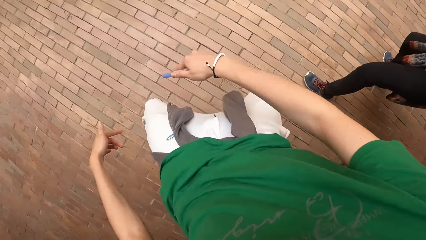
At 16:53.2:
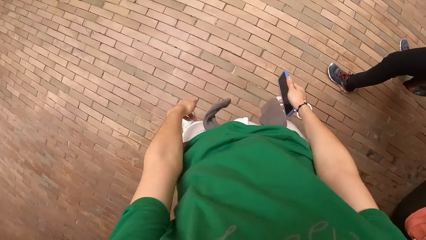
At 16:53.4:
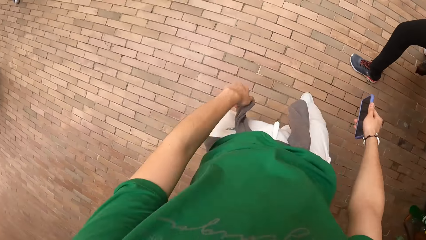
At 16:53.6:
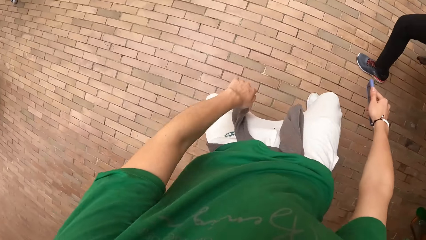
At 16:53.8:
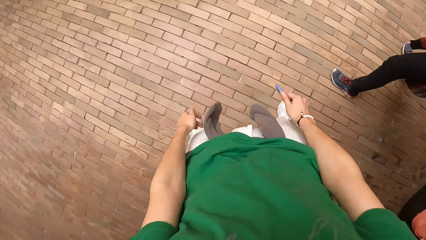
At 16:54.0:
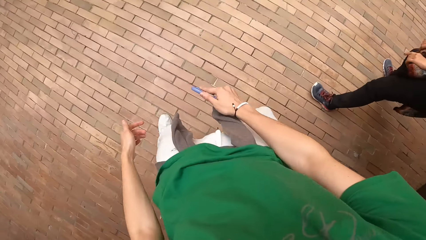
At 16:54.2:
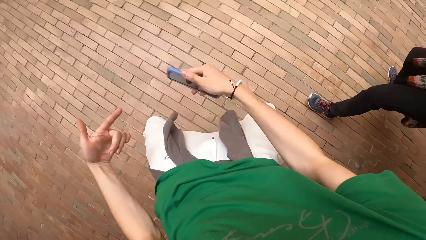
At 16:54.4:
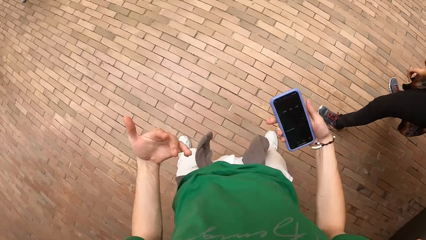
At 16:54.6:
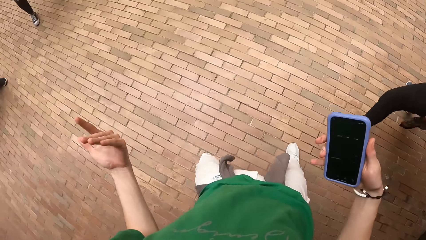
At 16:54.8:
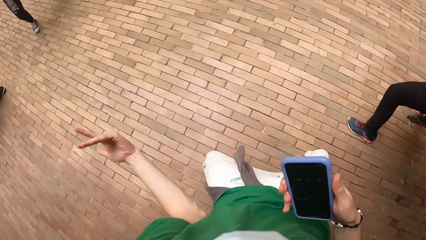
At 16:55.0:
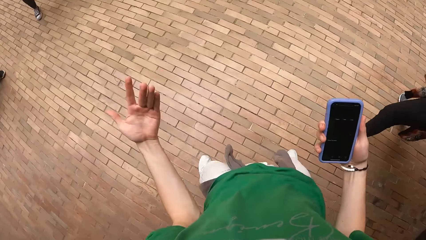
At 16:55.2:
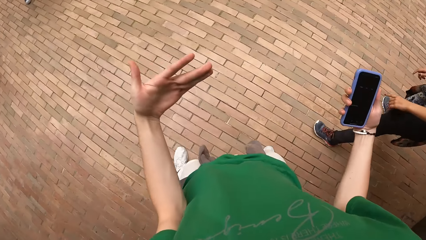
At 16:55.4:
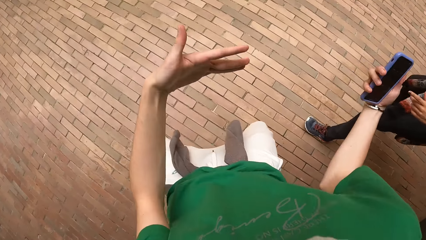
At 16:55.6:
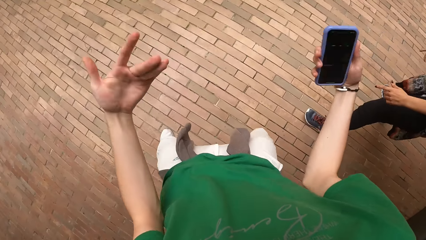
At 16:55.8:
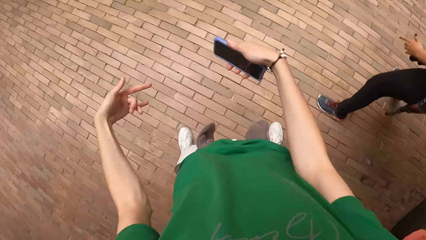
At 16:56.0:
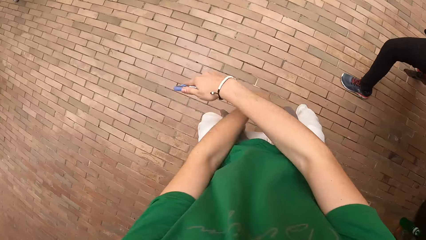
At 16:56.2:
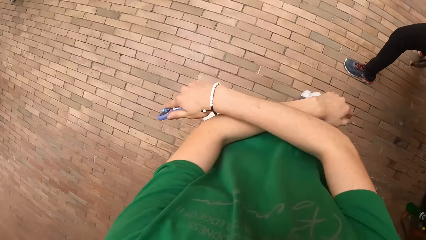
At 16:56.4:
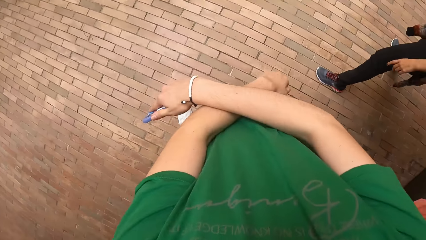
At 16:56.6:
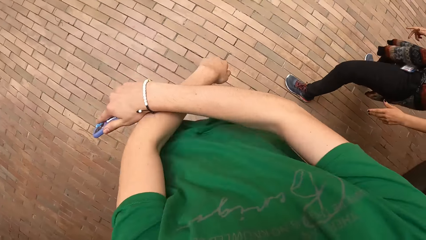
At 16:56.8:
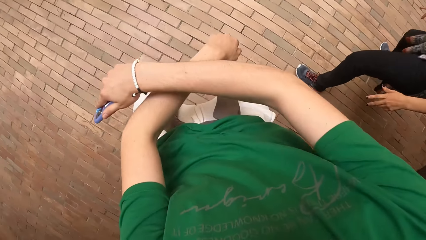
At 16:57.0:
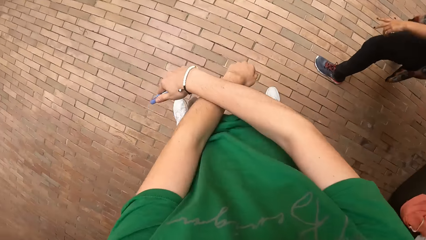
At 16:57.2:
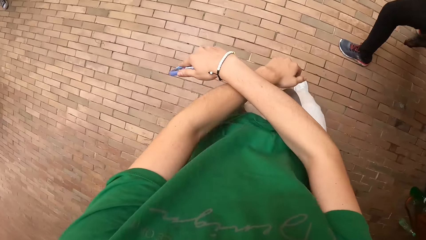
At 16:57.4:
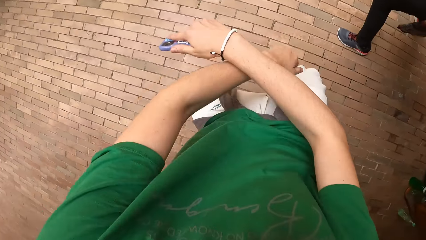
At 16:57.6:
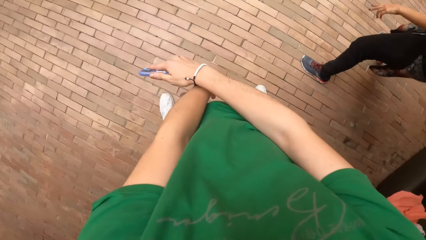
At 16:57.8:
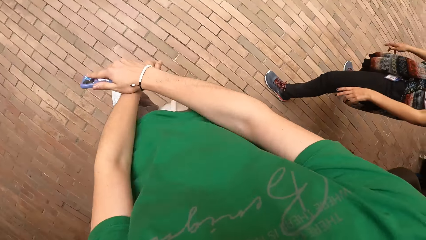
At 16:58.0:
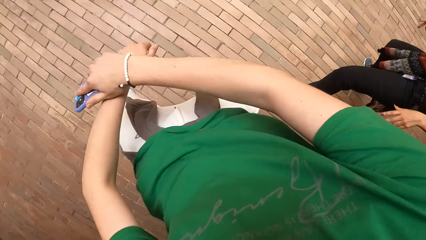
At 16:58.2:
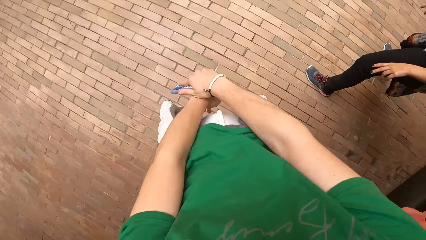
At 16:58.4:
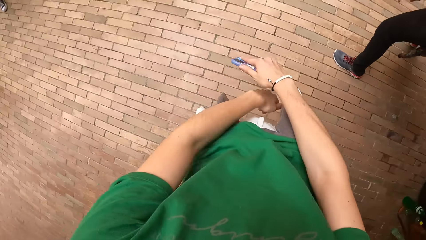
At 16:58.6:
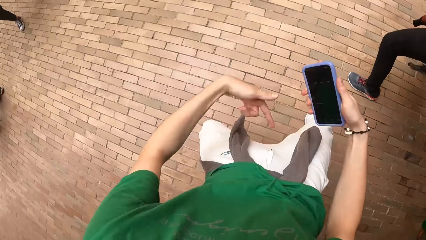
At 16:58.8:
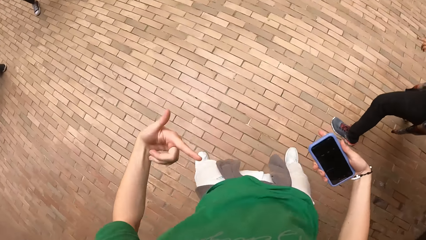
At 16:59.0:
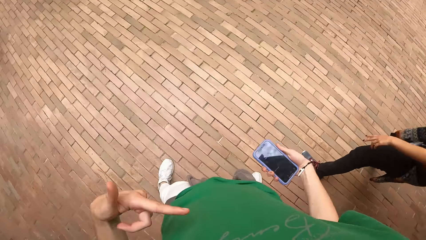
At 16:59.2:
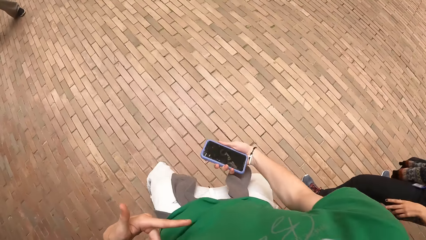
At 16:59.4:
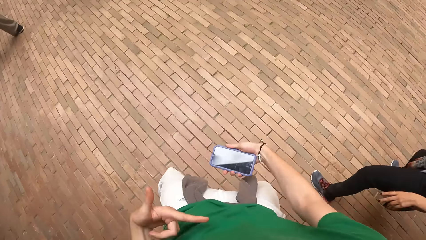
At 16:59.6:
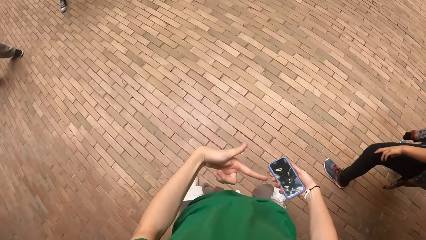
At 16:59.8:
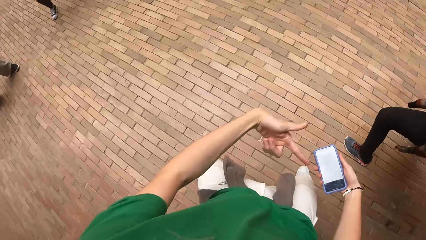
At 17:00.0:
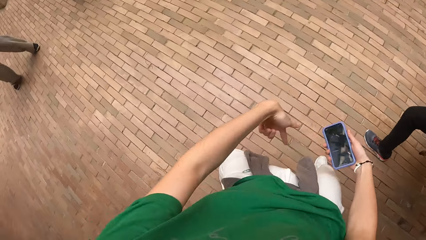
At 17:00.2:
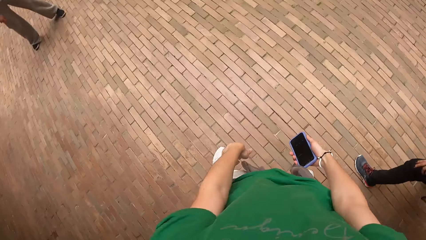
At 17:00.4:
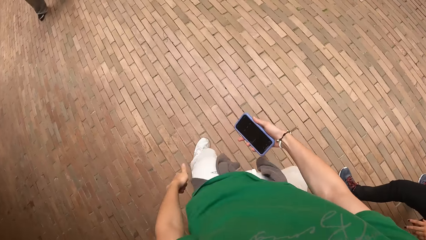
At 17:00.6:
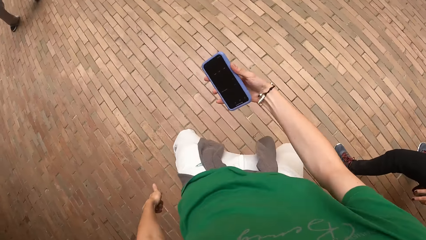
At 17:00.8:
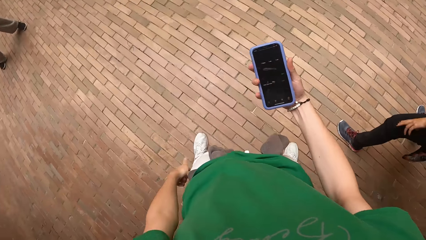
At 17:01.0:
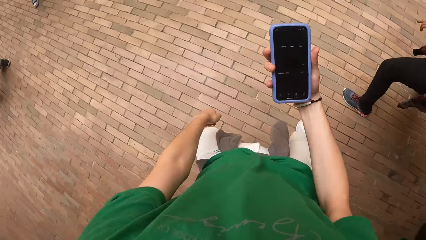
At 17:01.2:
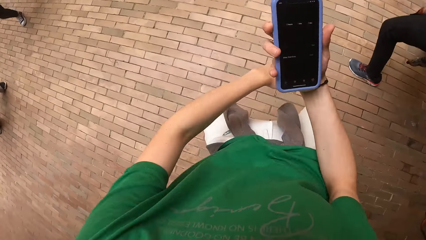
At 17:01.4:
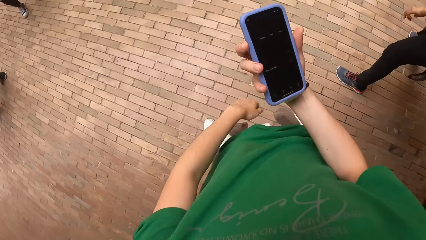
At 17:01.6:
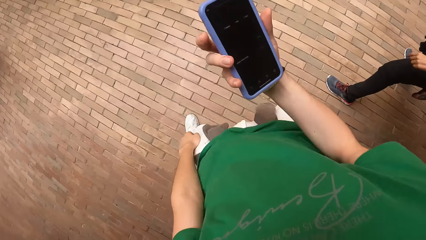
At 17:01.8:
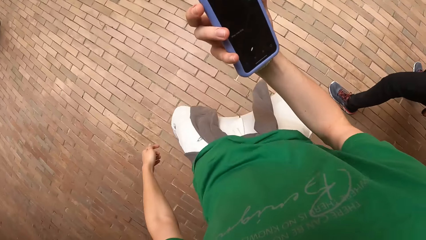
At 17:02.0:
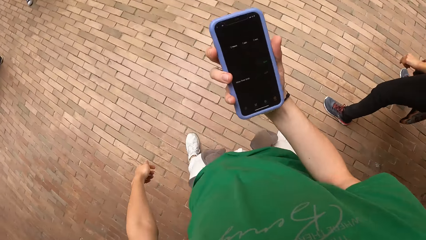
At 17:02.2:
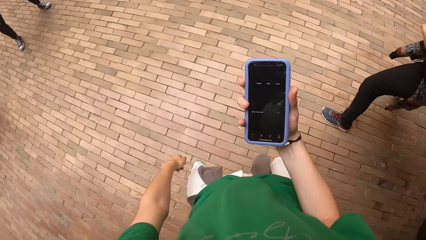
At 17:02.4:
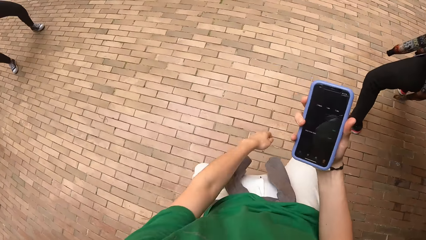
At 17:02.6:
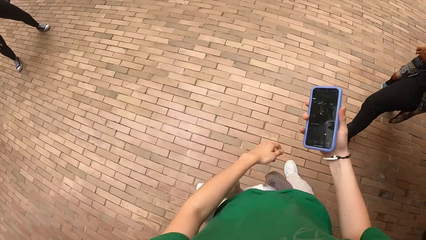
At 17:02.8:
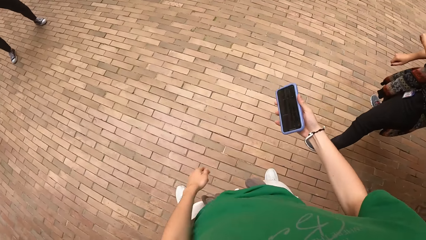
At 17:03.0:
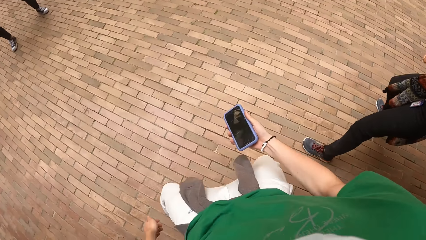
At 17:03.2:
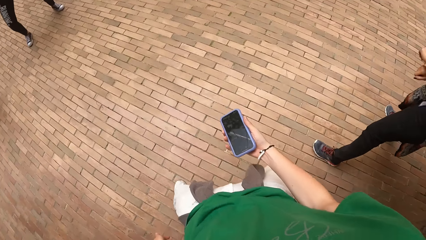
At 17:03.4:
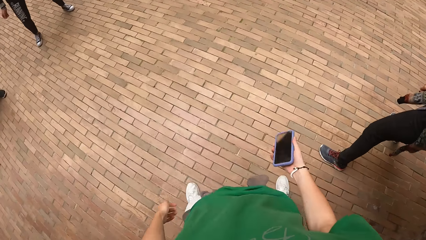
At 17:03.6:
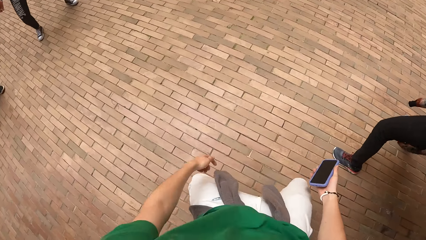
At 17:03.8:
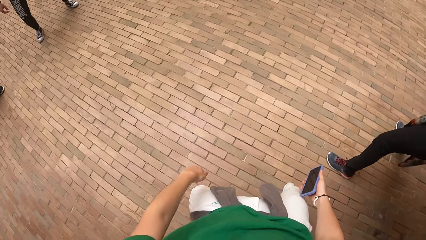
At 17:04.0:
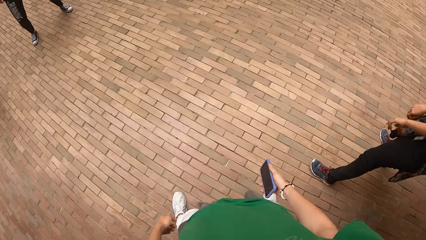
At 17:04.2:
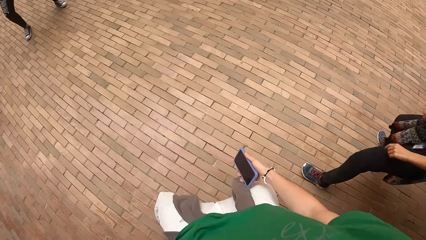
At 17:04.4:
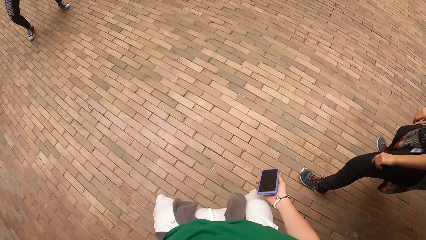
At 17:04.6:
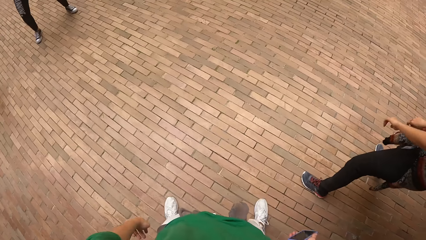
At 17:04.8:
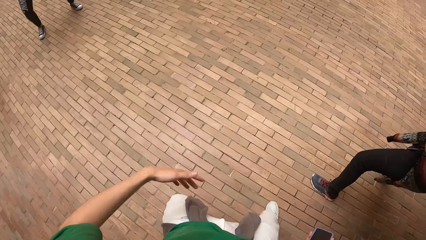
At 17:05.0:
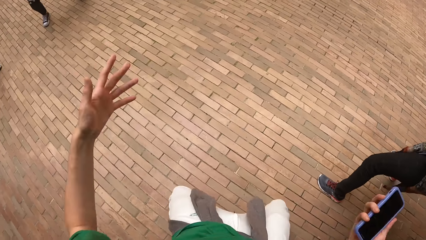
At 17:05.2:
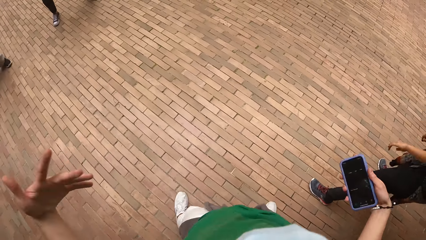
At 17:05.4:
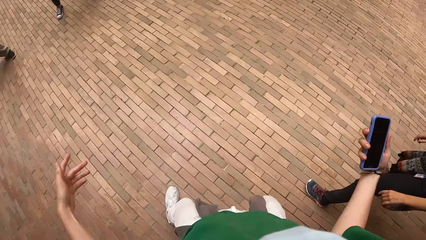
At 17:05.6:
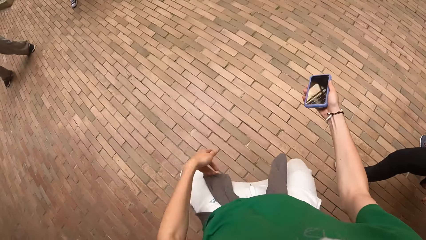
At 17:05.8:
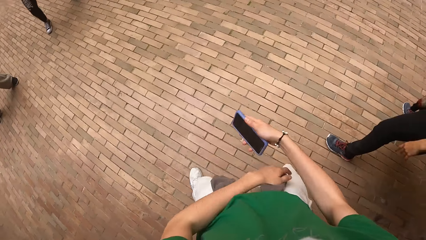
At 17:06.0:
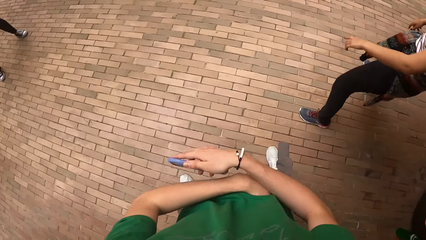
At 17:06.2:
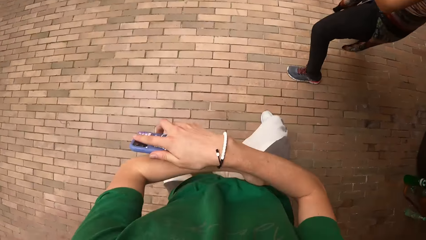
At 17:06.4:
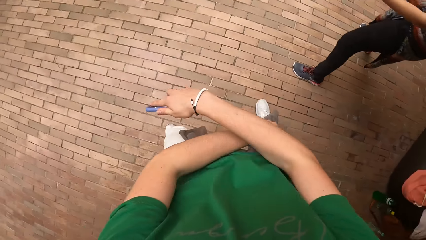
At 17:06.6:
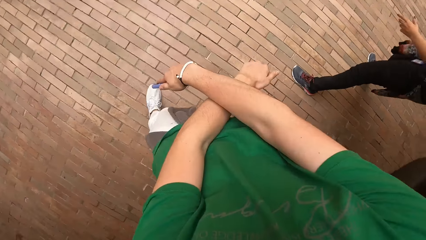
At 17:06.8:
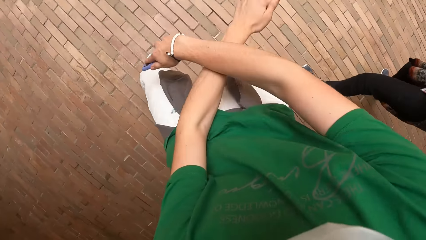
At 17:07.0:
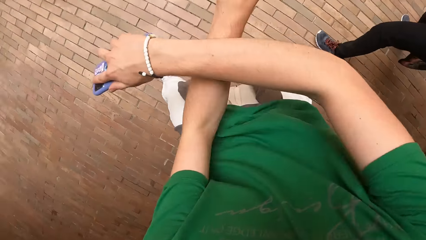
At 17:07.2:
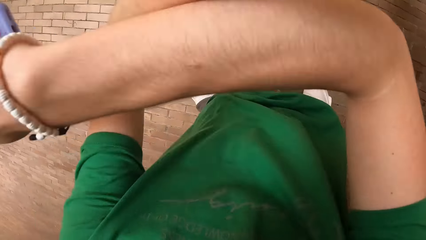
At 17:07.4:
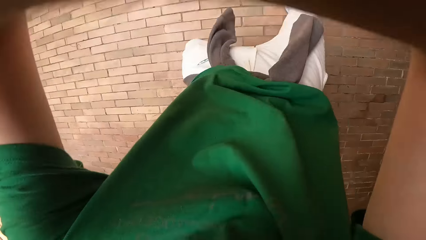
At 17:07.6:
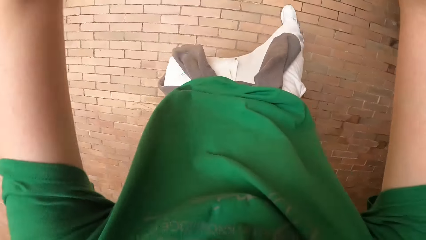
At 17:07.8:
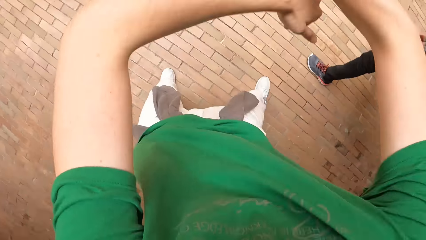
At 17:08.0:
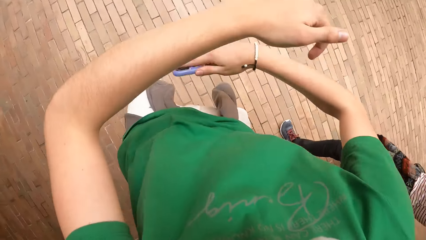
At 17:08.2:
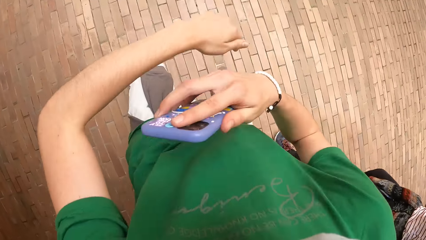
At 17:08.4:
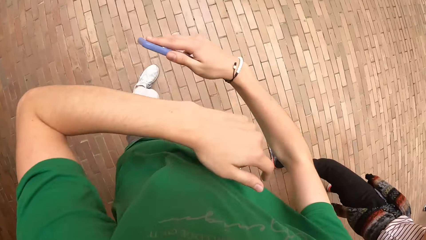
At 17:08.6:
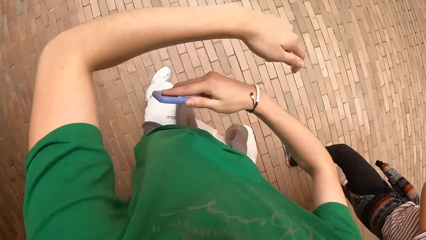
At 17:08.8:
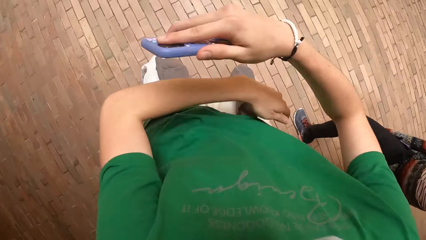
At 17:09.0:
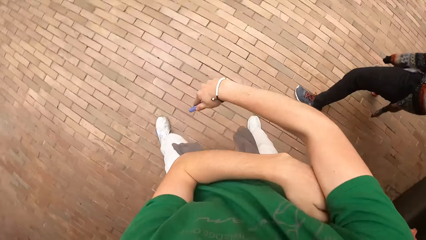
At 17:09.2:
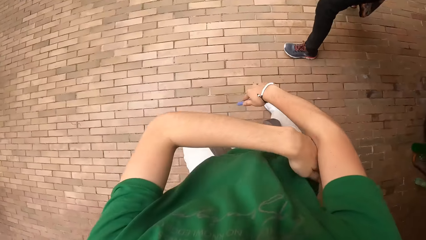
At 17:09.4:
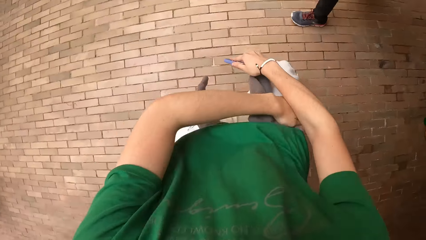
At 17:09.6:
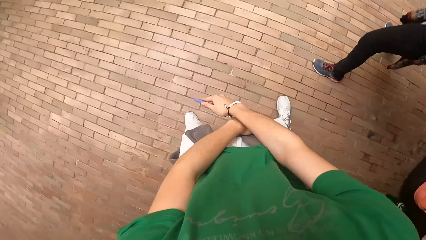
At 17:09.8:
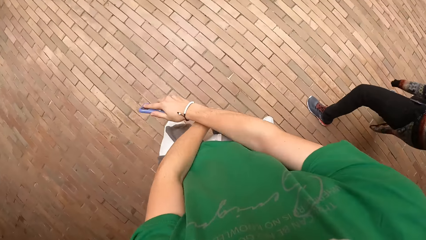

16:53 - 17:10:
The camera wearer dances beside a woman. They move their hands. They look on the phone.
